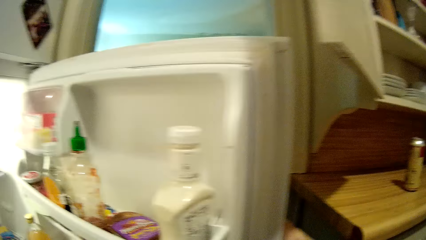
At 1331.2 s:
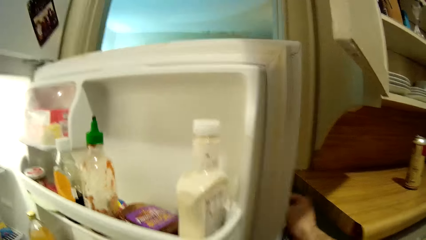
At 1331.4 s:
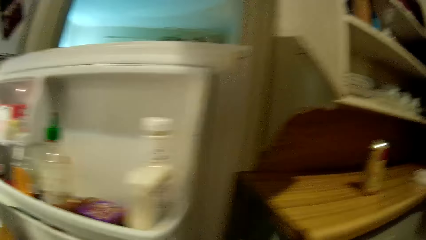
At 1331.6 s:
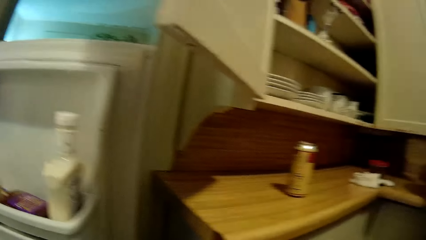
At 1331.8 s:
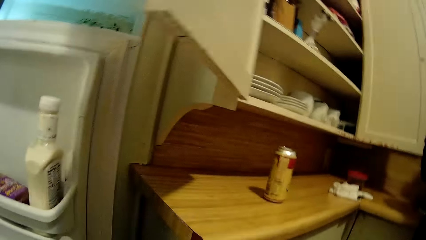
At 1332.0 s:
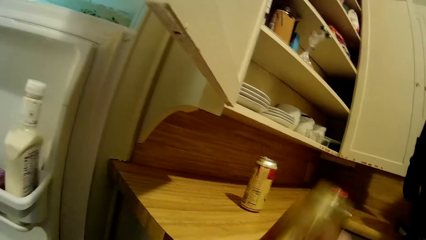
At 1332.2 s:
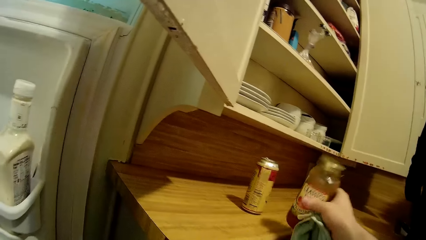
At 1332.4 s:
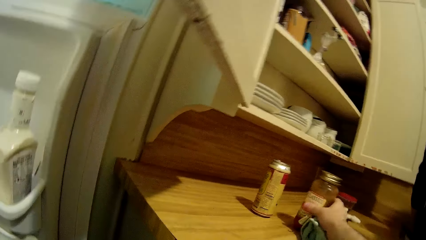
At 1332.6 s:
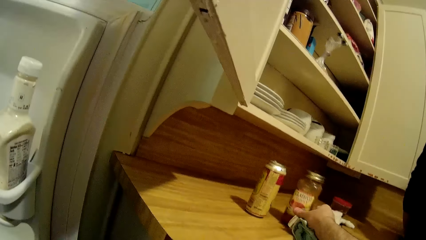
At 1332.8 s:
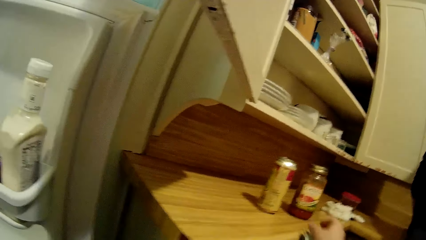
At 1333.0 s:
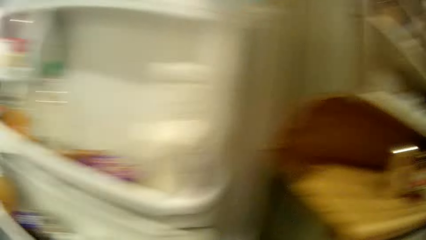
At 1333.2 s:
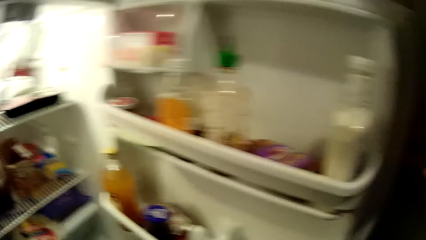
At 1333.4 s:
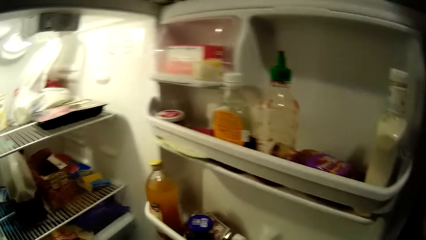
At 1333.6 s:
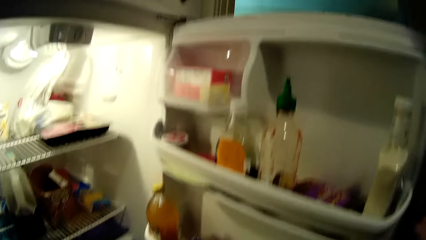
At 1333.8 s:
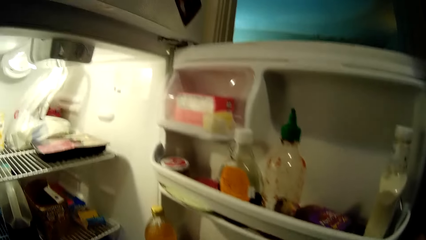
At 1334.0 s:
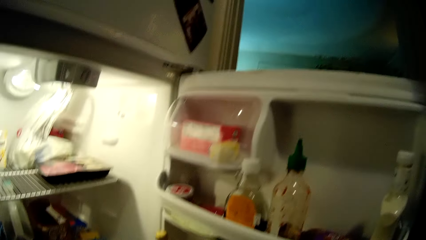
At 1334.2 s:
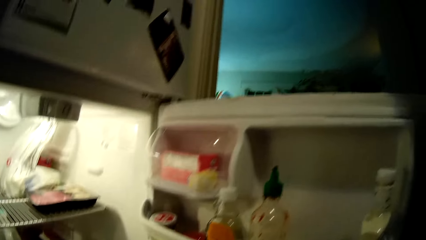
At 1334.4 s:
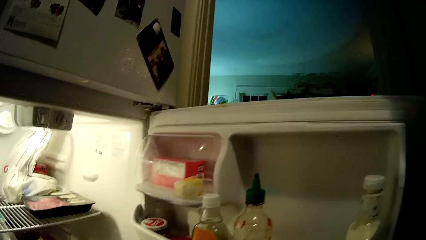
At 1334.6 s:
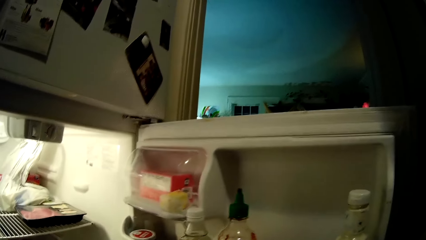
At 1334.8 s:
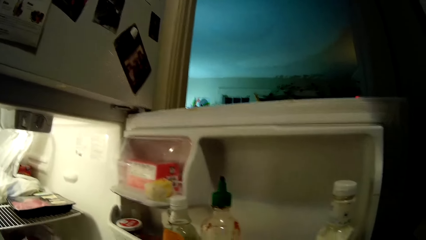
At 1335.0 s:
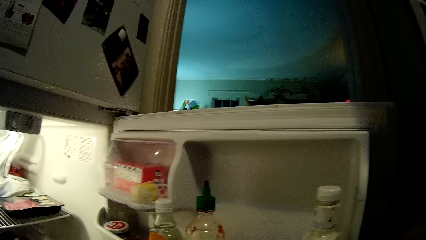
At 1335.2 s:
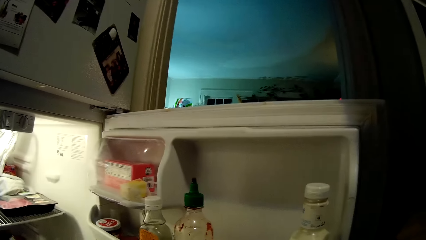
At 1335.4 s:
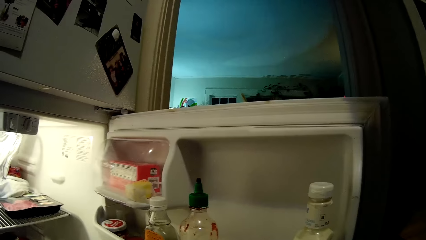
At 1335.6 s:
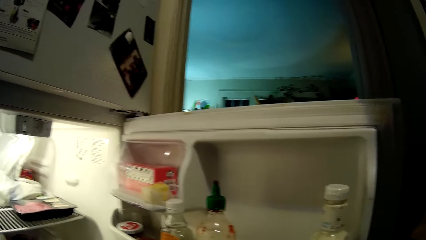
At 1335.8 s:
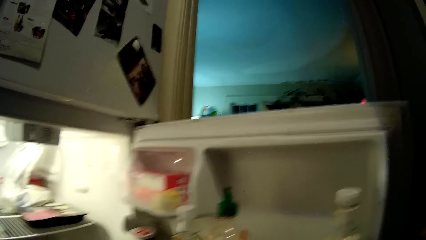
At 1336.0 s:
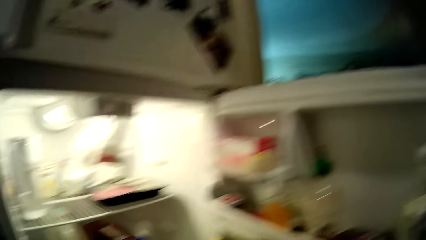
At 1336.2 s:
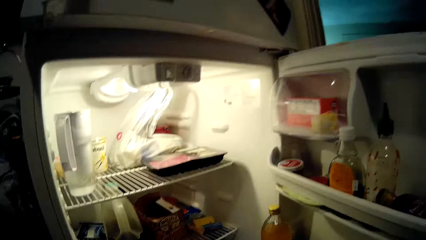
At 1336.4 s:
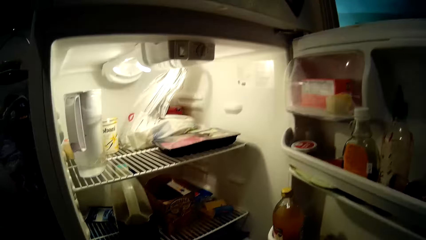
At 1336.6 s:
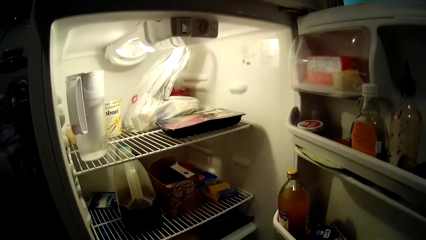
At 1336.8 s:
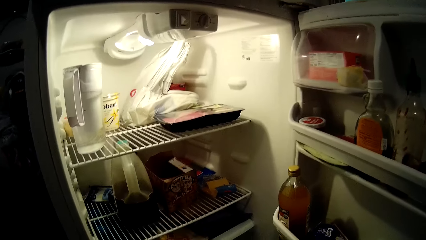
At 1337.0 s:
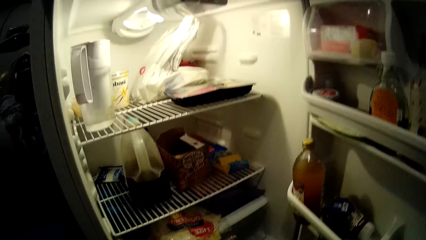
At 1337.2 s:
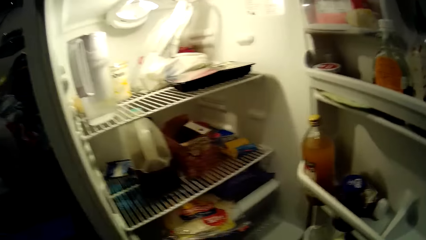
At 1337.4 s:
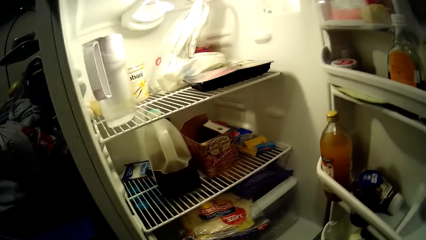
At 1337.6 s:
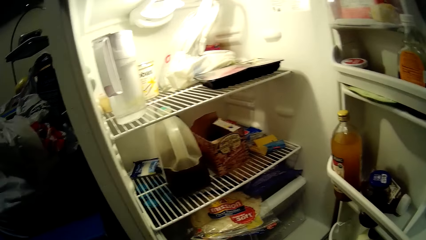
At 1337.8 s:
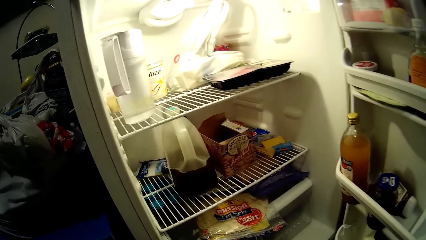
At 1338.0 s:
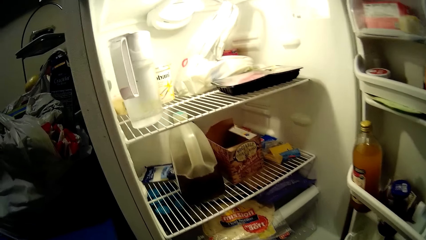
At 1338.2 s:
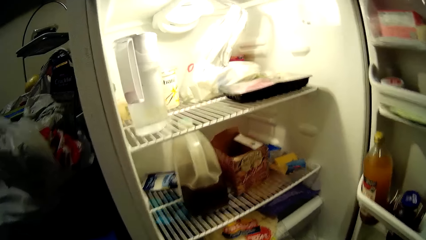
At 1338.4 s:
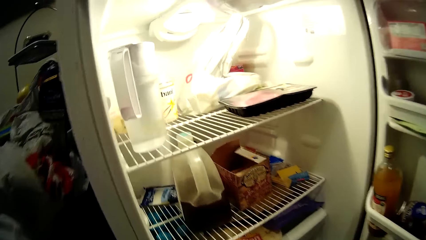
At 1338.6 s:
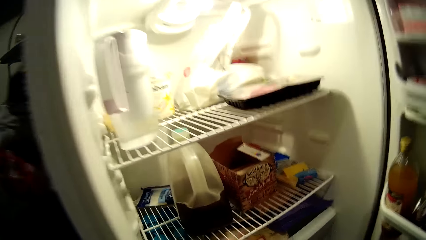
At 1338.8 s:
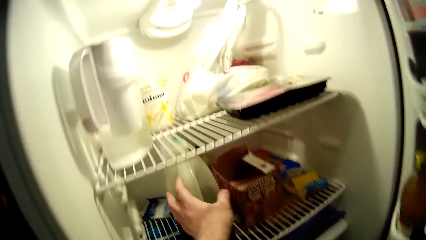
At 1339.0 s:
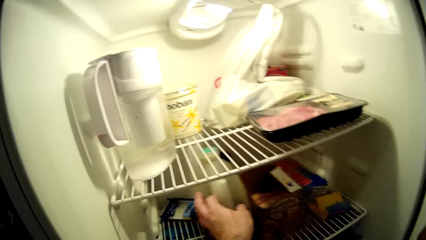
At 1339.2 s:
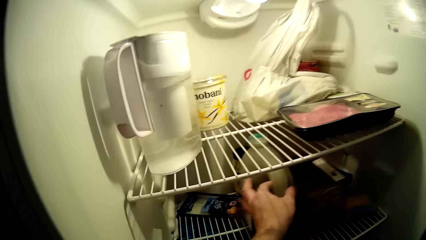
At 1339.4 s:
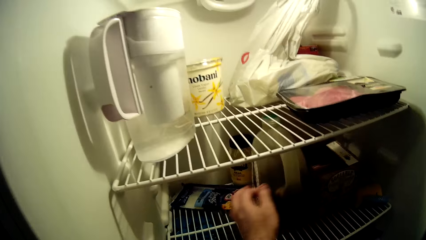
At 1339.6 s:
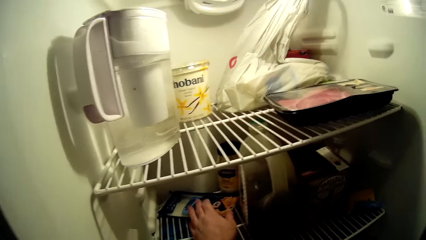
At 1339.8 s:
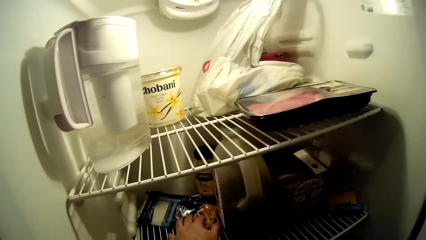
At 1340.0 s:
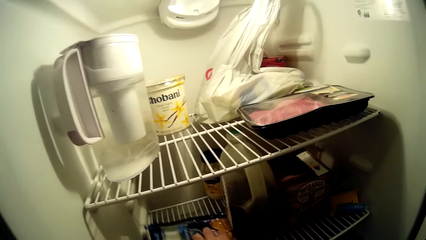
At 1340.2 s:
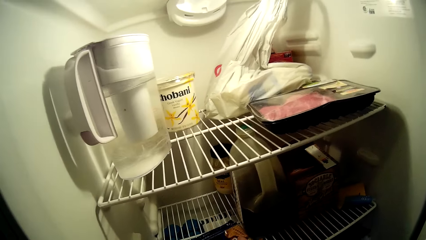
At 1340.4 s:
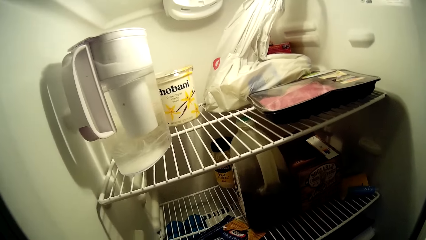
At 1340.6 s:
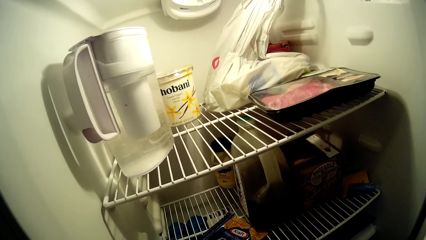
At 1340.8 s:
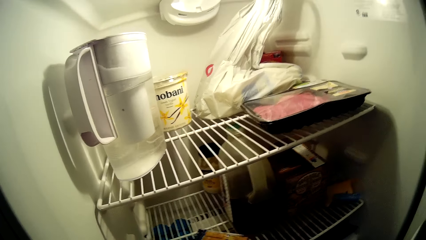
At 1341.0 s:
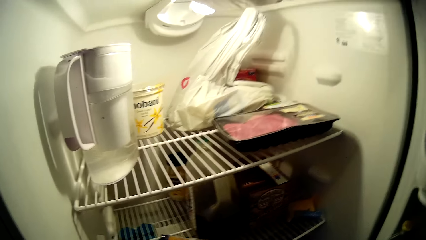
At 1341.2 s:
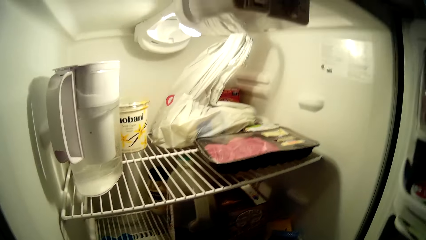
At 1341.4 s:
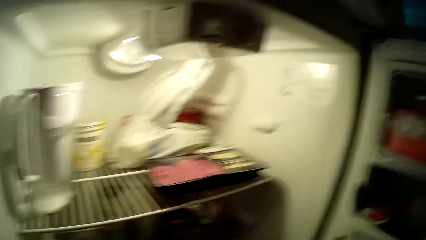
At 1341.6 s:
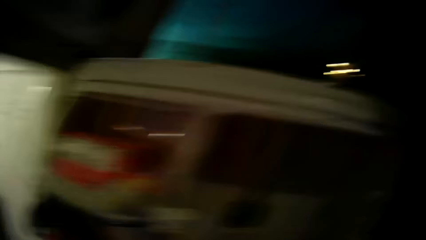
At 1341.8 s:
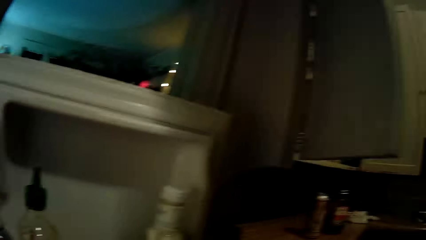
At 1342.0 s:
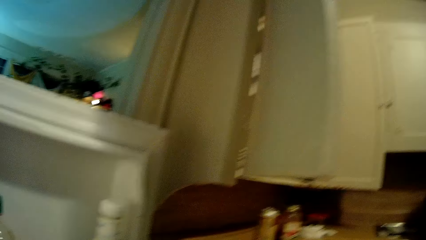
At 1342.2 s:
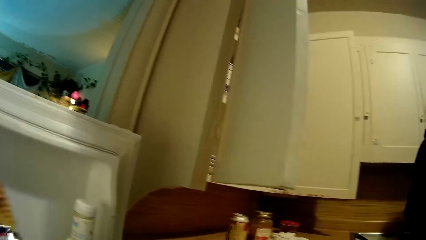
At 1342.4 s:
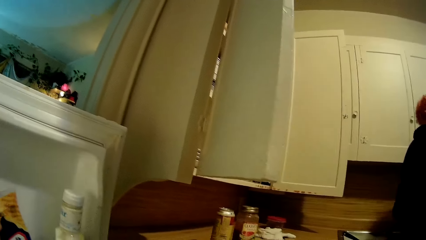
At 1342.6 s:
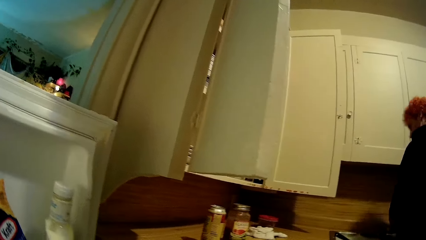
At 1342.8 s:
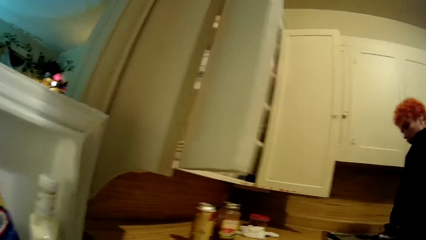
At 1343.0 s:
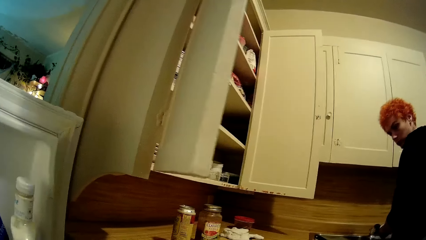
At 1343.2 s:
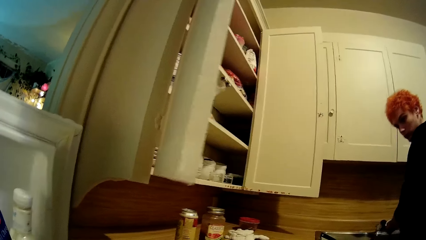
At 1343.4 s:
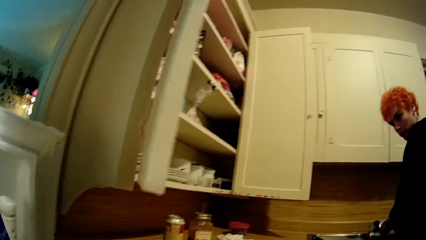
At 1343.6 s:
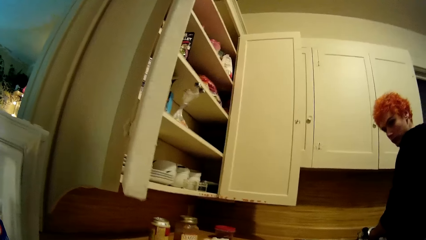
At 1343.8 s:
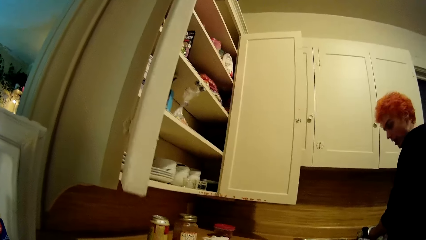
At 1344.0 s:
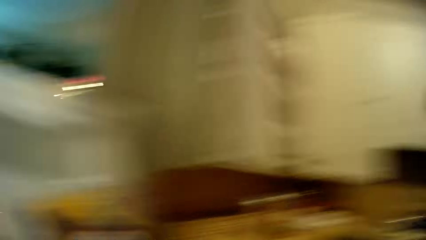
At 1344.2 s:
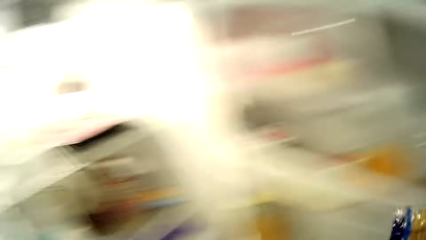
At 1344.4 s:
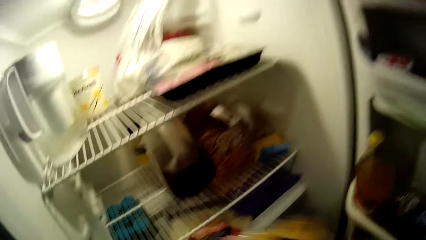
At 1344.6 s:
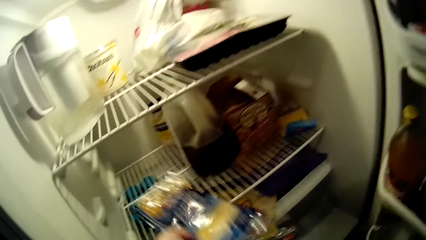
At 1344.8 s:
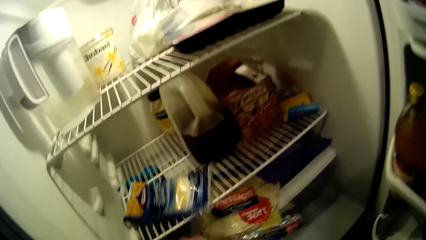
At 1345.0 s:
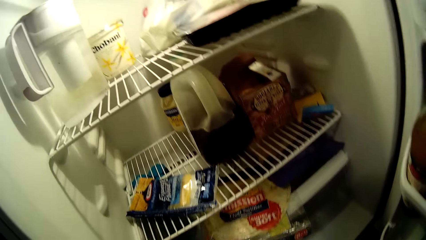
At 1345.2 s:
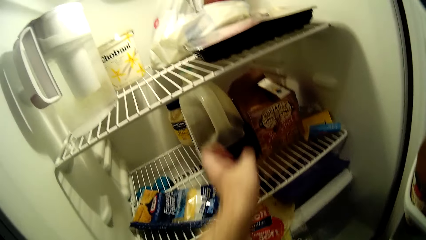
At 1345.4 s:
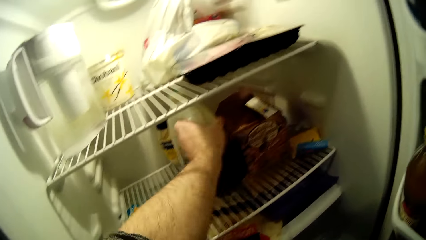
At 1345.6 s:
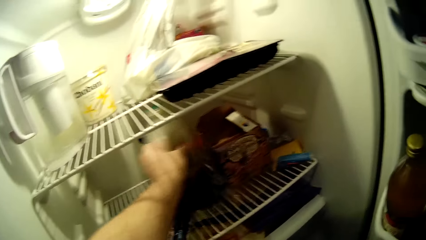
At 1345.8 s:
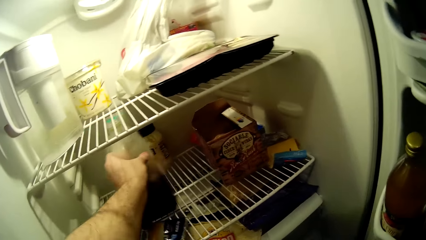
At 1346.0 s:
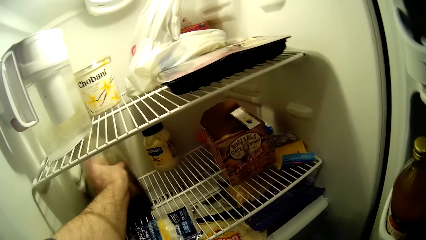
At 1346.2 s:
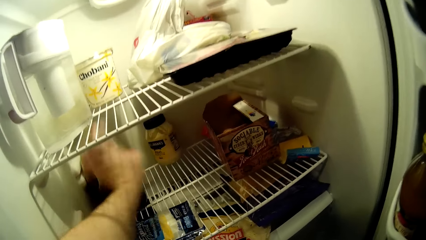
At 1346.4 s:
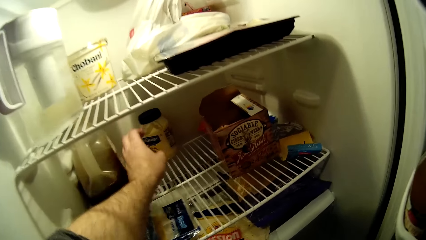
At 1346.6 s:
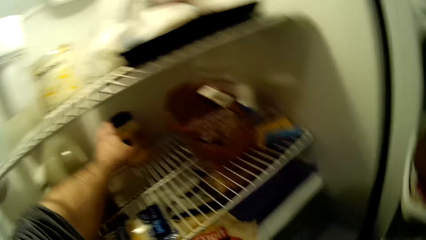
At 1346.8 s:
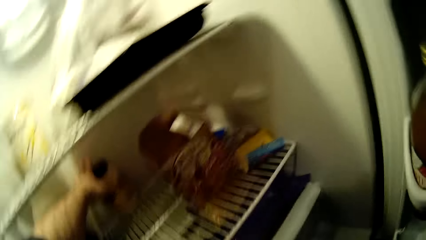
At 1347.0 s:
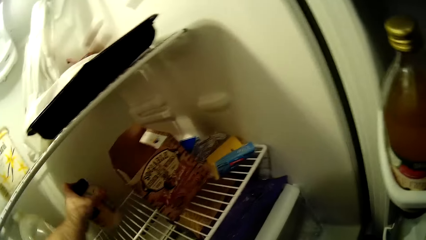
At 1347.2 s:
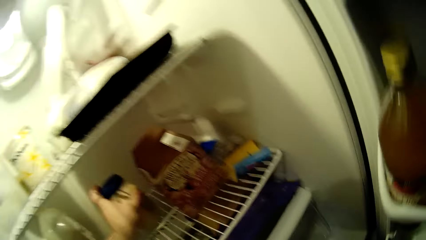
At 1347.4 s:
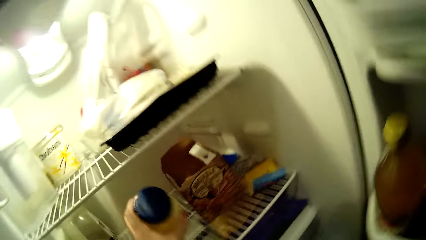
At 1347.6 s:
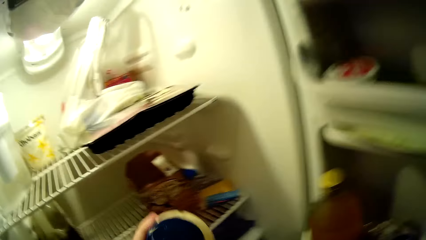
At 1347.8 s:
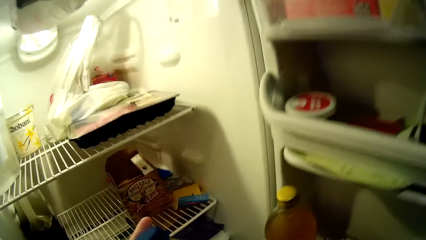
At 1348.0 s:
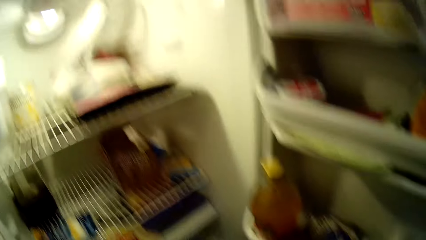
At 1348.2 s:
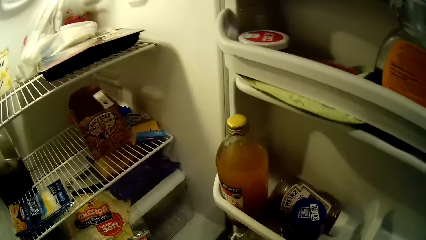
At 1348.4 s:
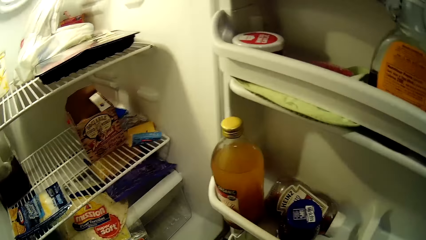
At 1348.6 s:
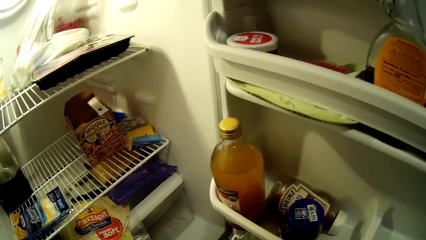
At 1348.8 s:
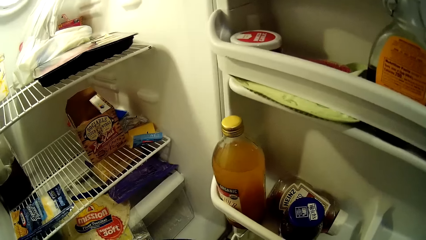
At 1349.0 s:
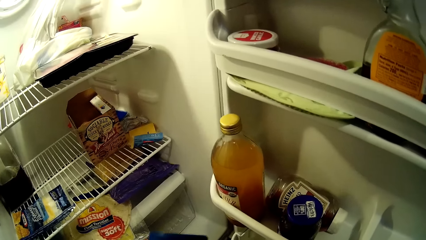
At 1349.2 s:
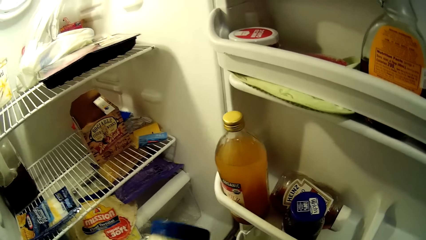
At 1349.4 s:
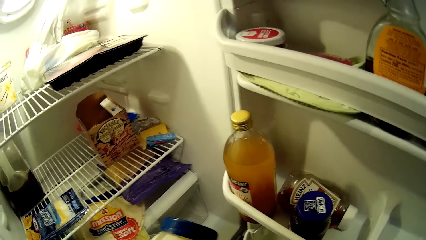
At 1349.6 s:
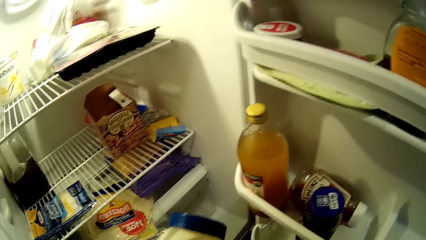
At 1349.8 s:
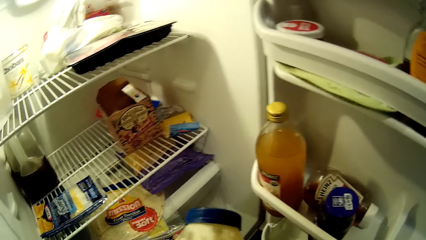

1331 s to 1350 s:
The camera wearer places a container of something on the sink table. They look around the fridge. They push something to the right in the fridge. They pick up a sachet of cheese from the fridge. A man looks at the camera wearer. The camera wearer drops the sachet of cheese in the fridge. They move something in the fridge. They pick up a container of something from the fridge.
